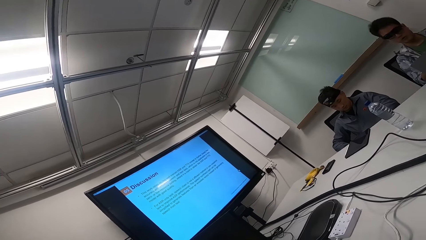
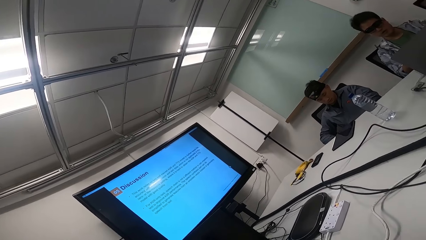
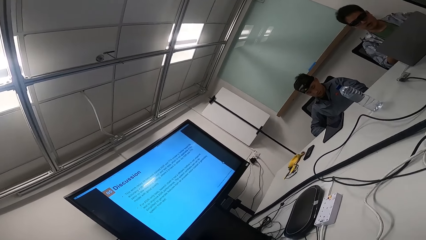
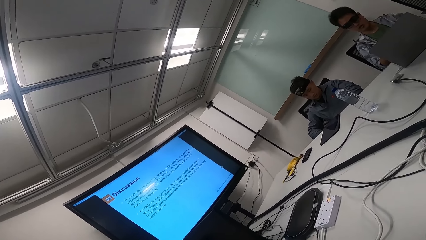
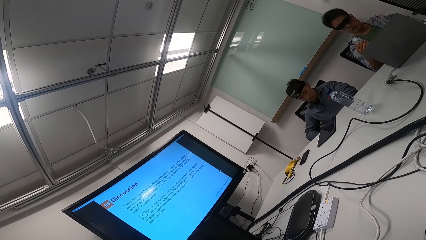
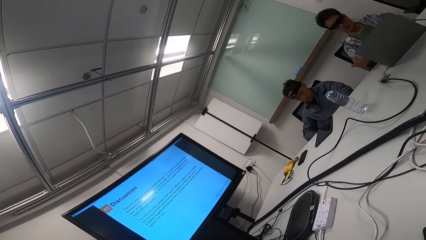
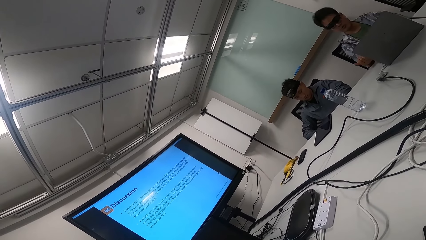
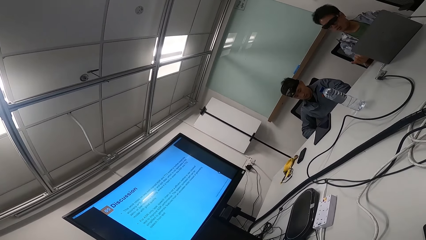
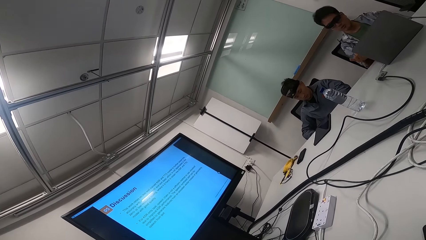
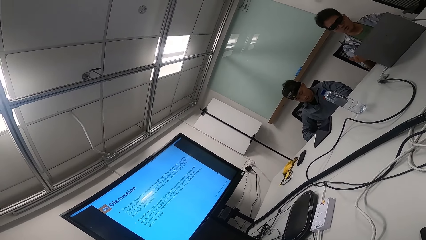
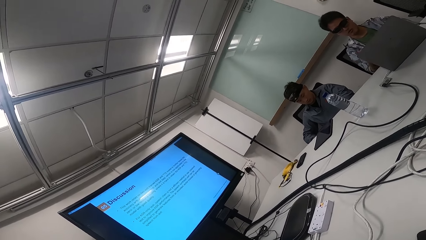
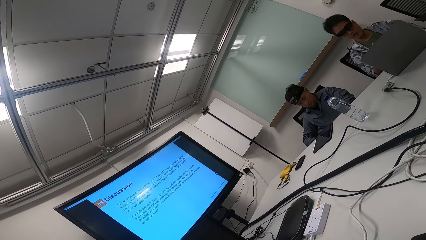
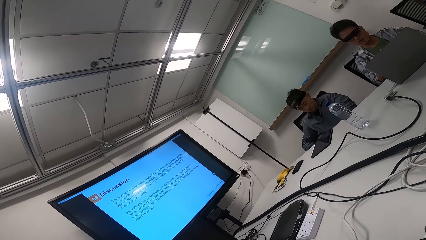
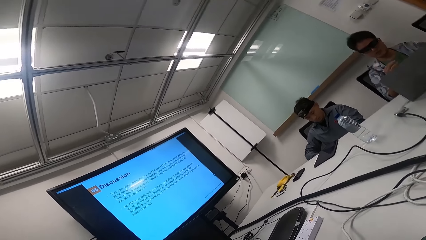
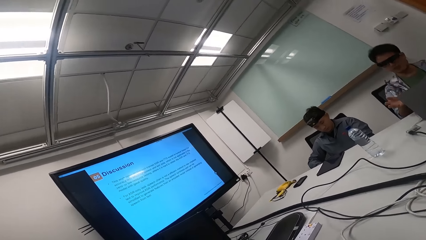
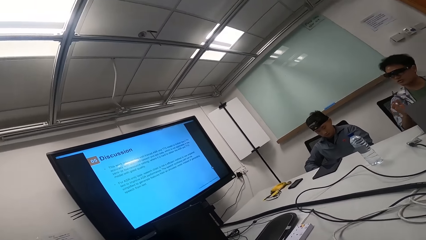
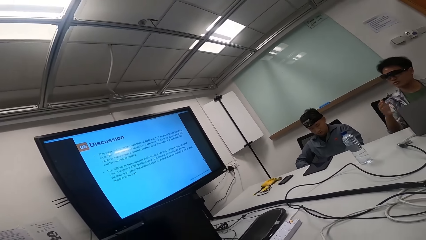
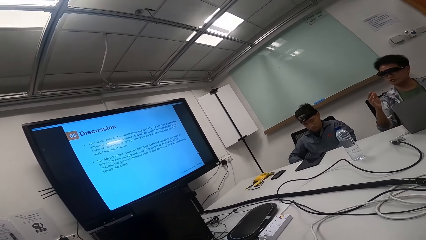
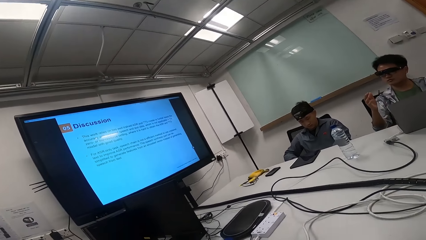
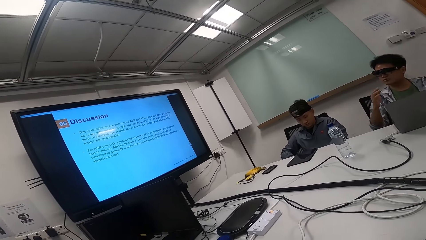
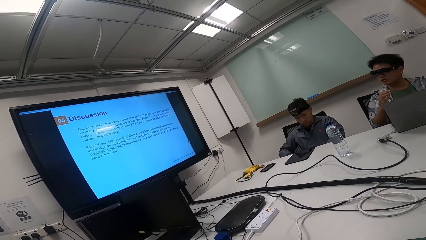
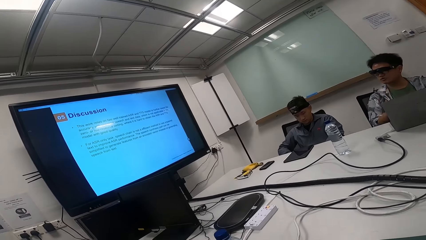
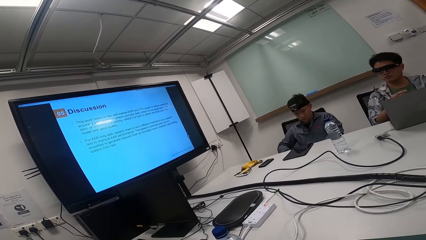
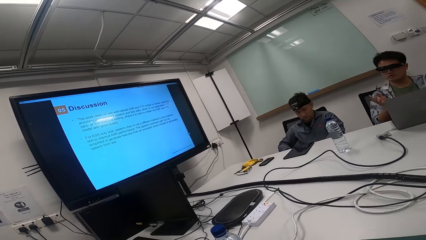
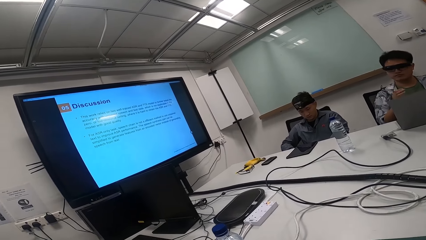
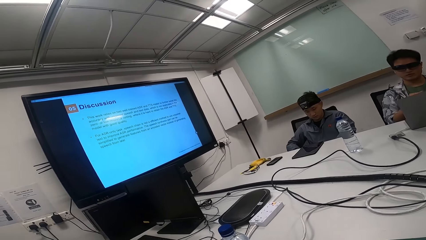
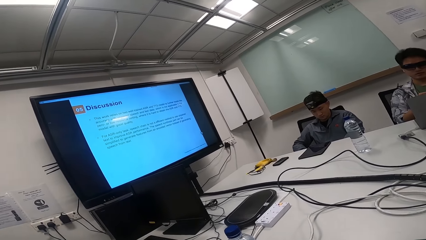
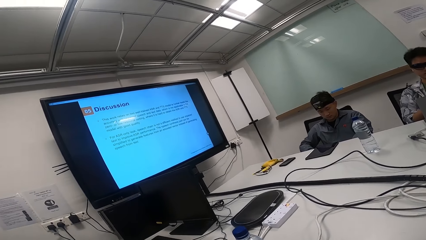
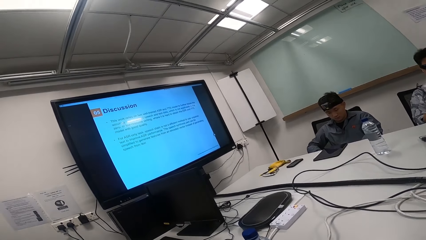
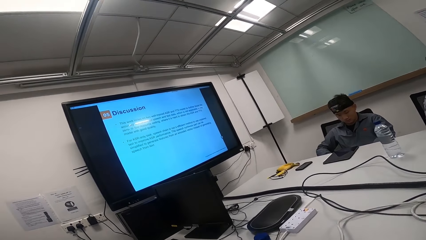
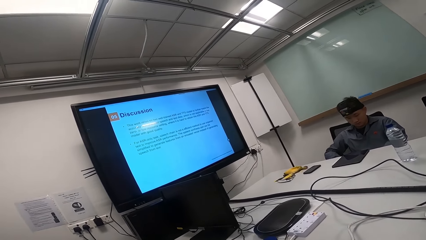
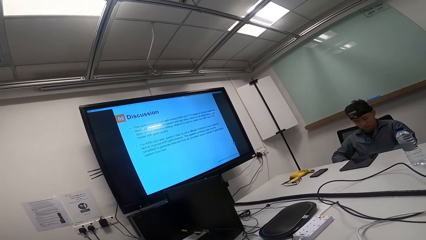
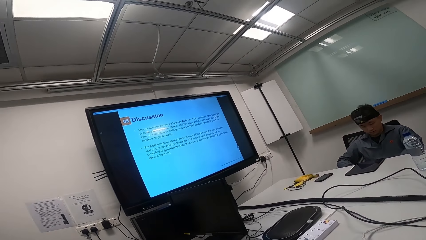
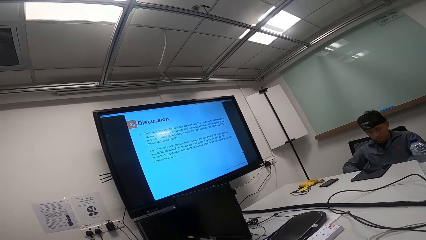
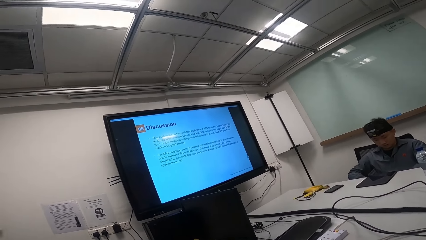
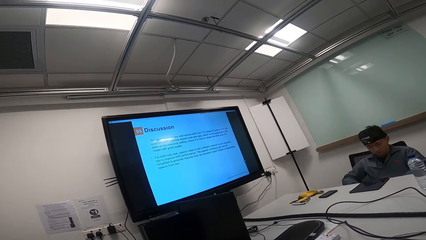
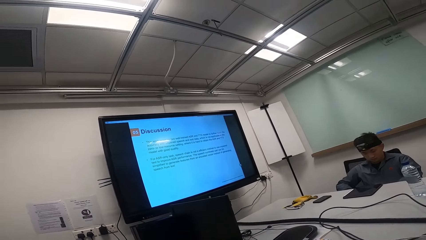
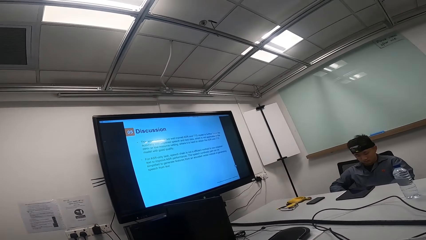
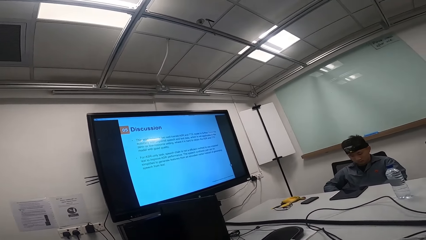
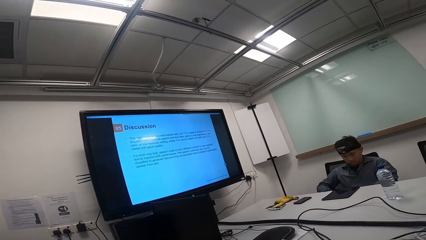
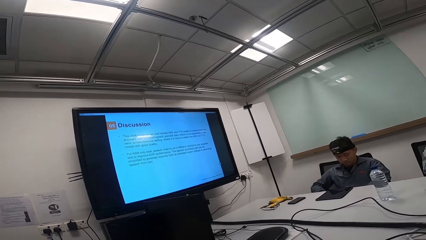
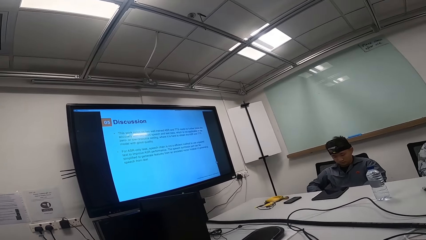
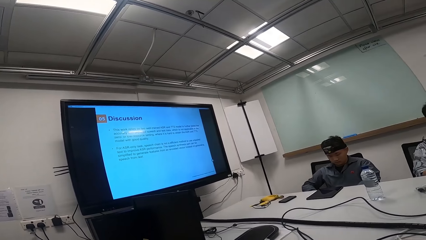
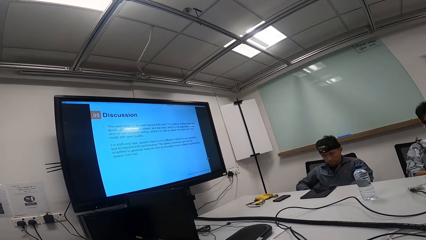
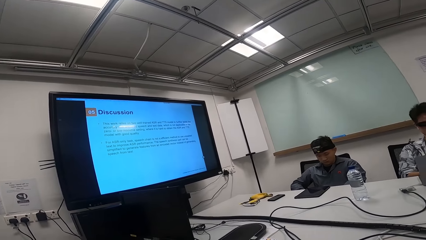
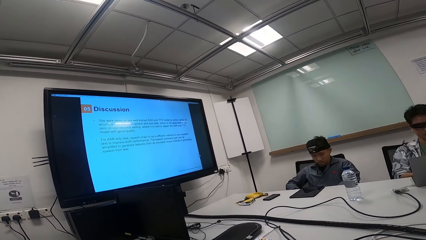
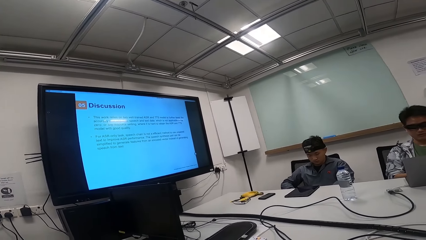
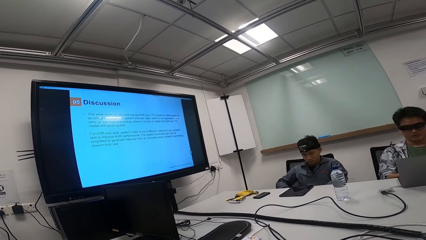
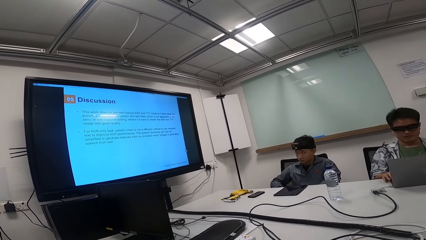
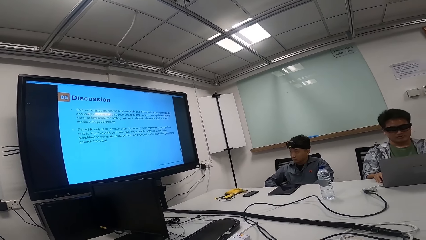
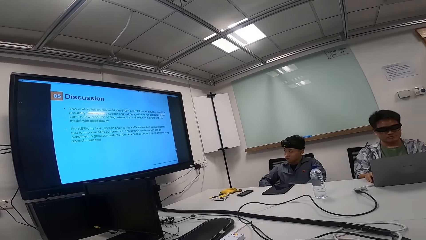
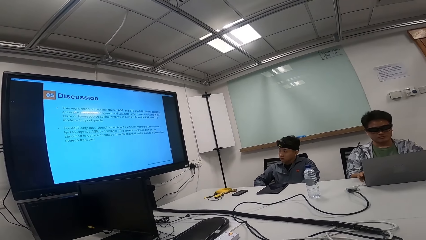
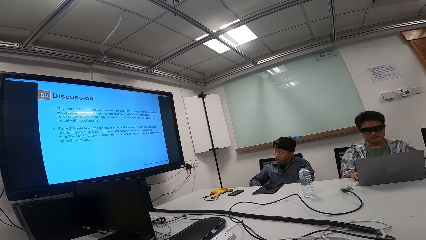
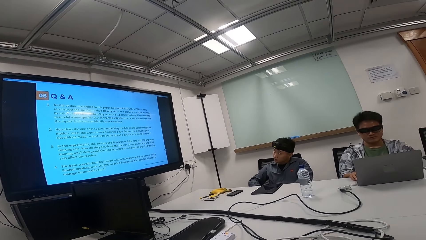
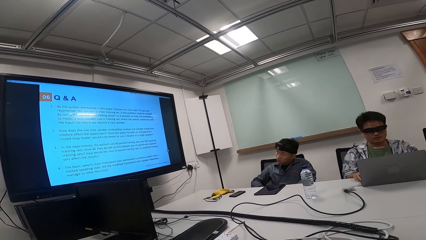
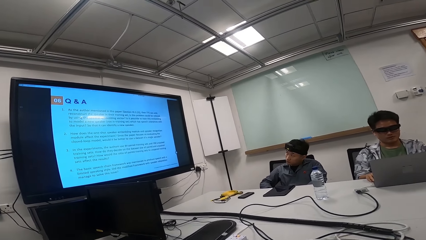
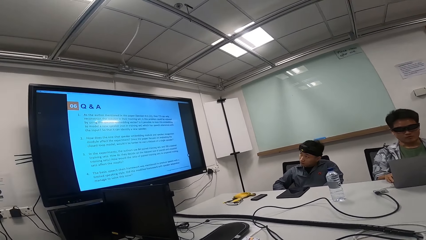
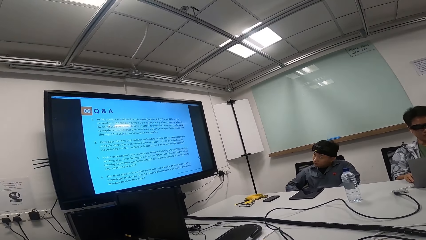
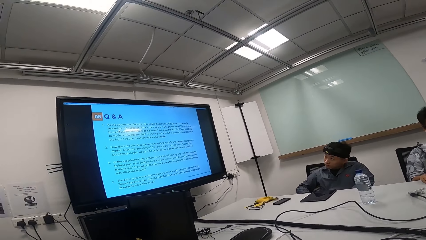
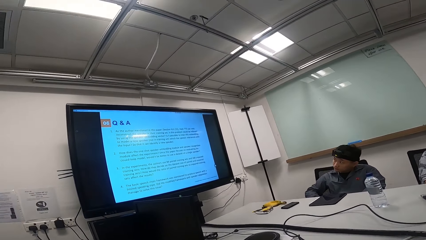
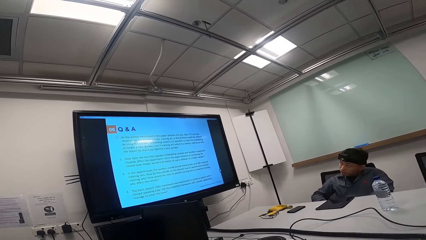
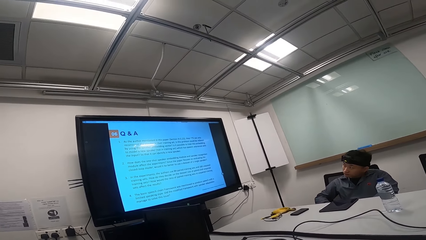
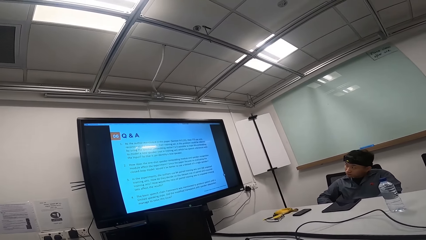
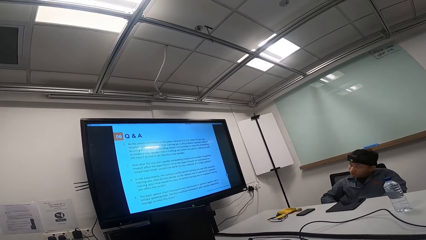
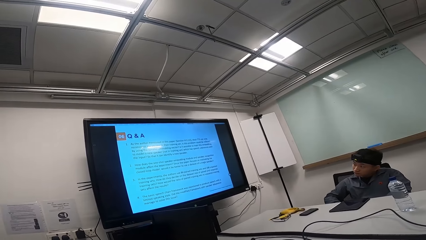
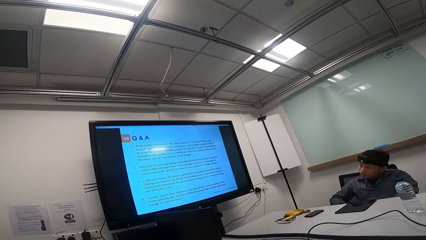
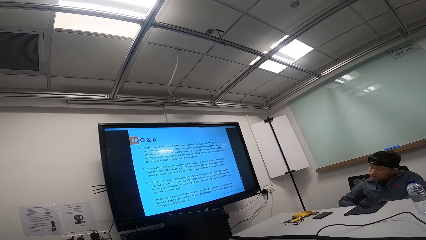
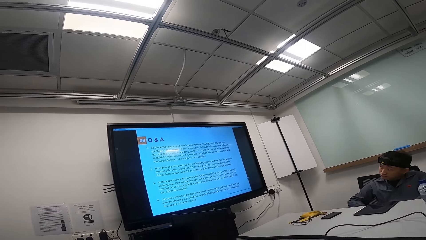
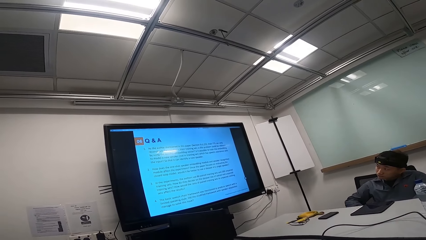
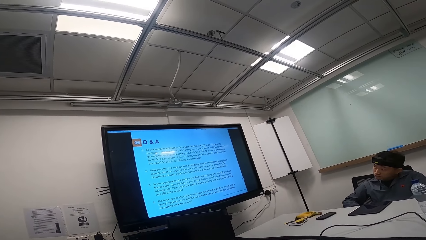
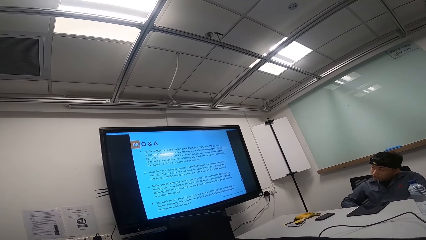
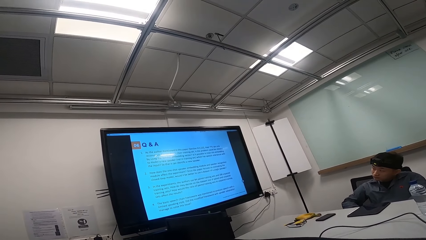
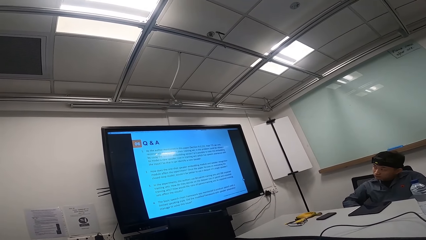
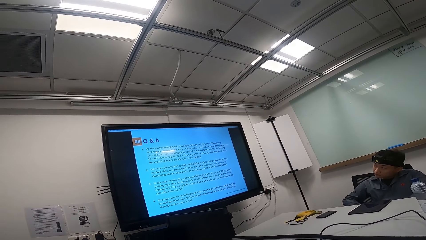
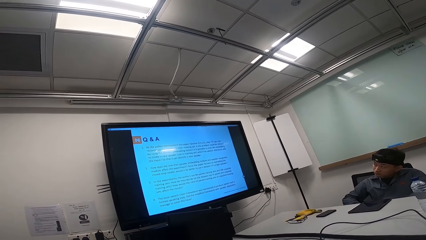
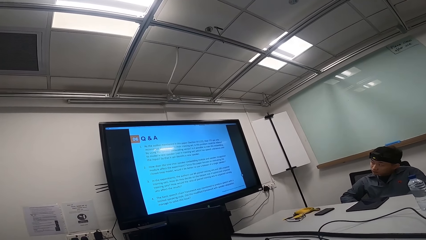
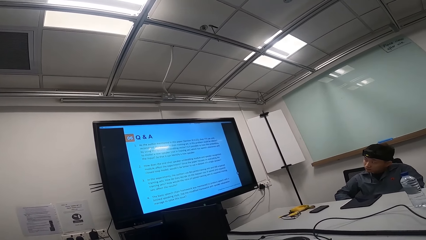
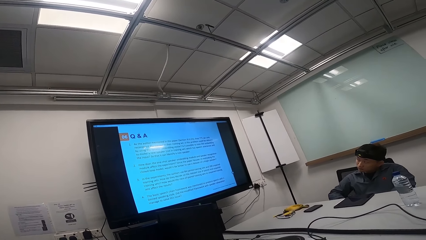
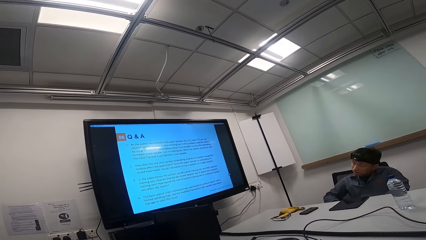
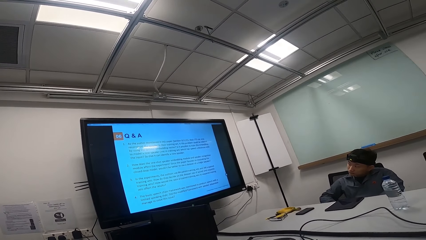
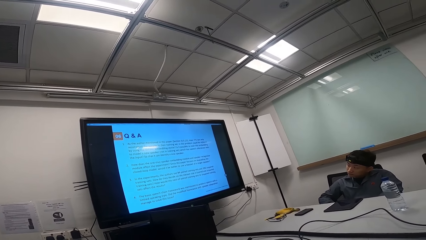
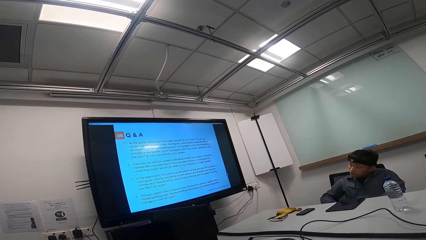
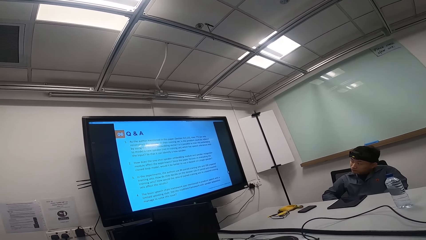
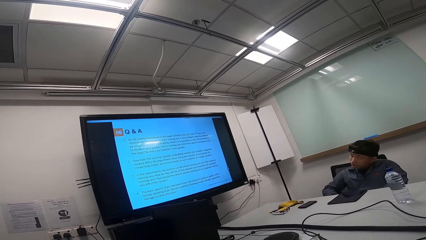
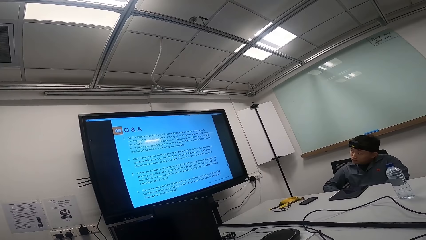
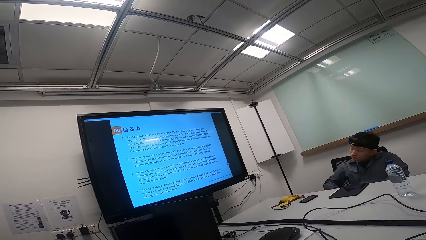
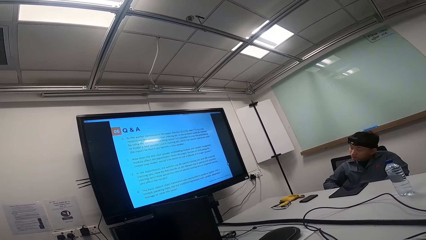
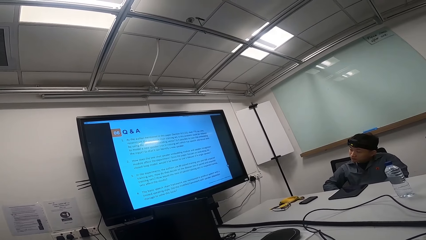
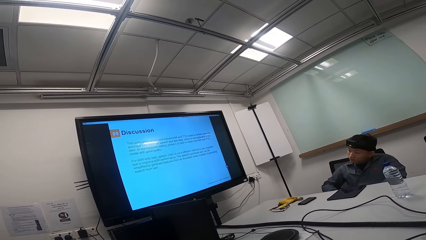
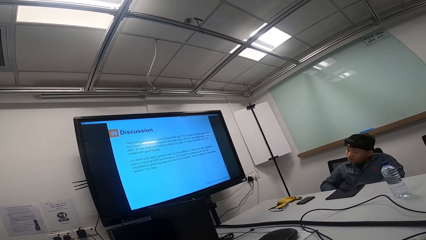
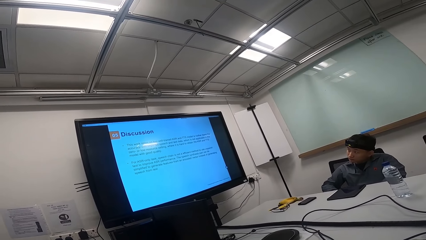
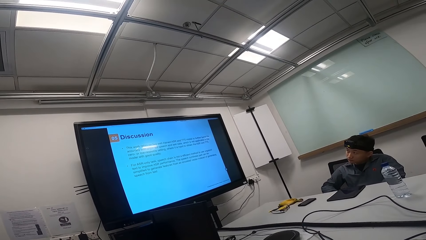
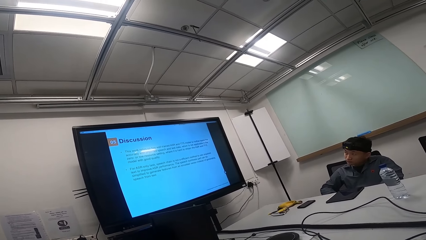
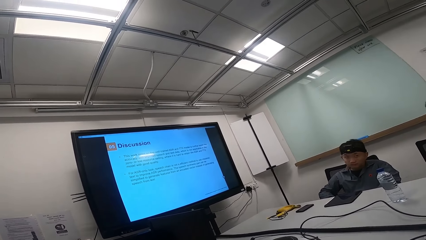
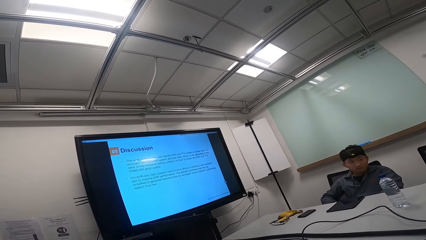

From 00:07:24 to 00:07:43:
A person places both hands on the arms of the chair. Another person gestures with the right hand. The camera wearer stares at the screen. The other person puts his right hand on the laptop. A man talks to two people and the camera wearer. The camera wearer stares at the screen. The man talks to two people and the camera wearer.
